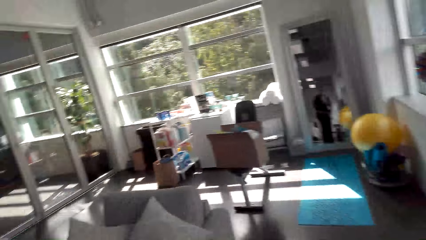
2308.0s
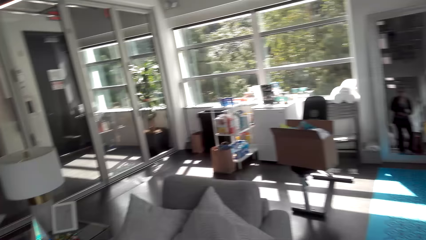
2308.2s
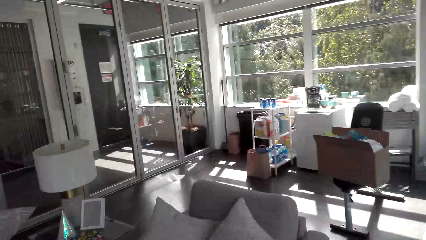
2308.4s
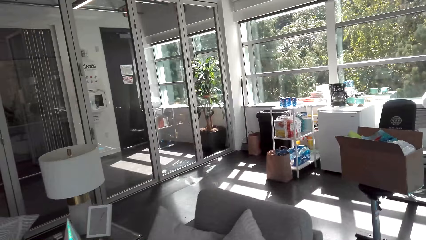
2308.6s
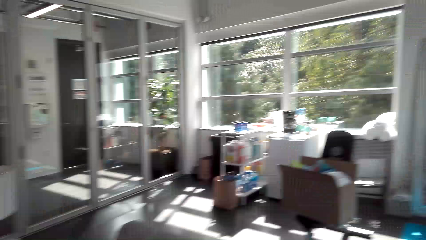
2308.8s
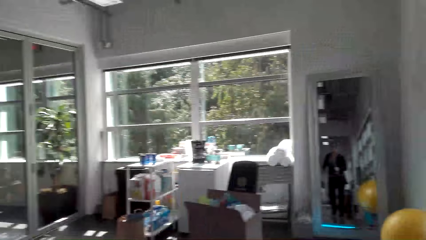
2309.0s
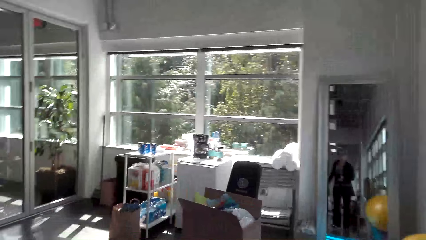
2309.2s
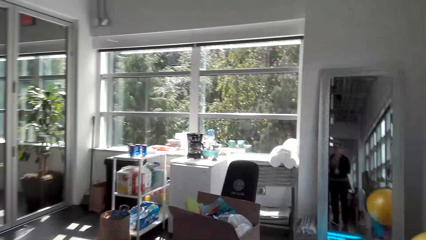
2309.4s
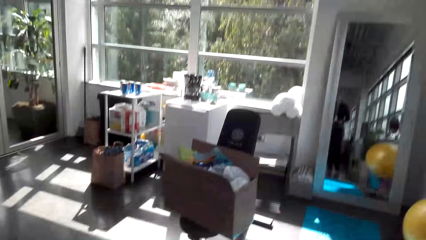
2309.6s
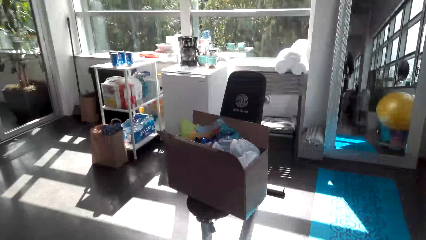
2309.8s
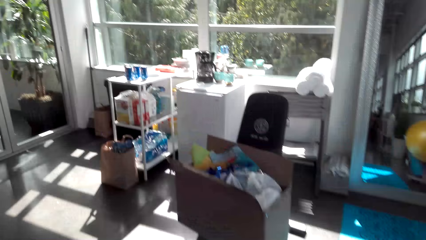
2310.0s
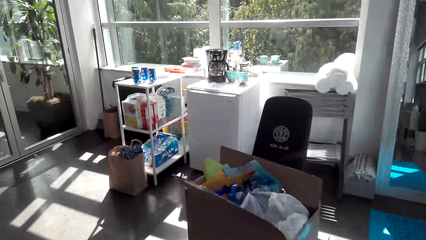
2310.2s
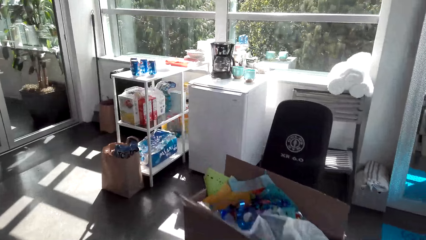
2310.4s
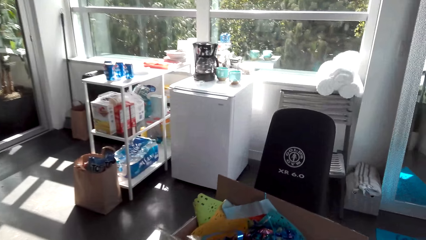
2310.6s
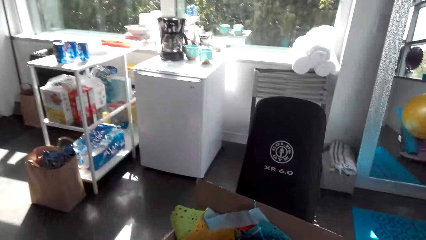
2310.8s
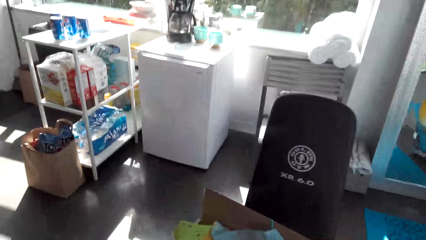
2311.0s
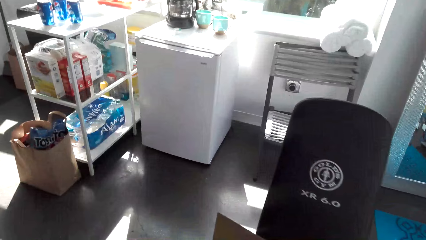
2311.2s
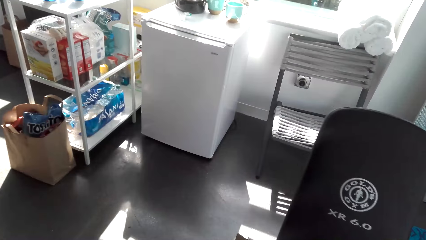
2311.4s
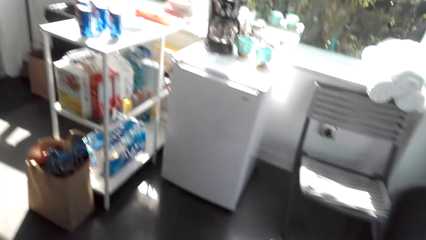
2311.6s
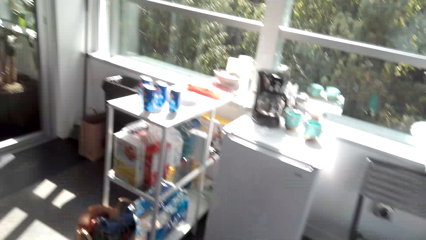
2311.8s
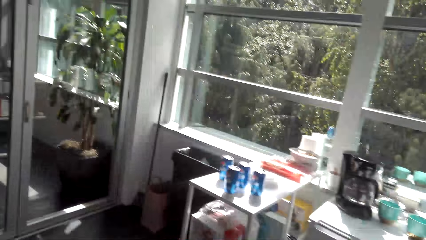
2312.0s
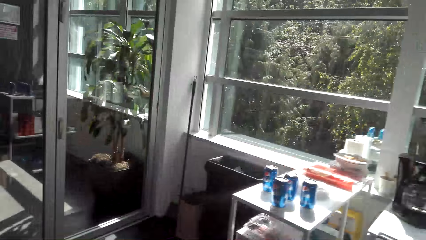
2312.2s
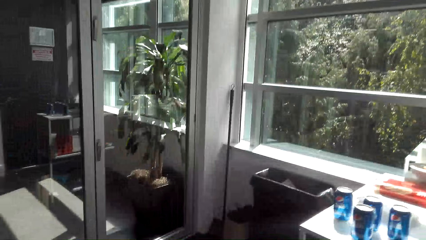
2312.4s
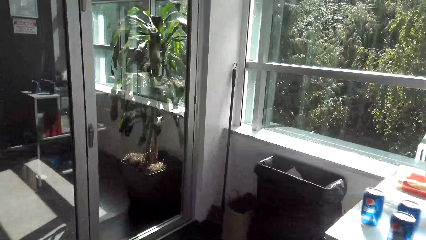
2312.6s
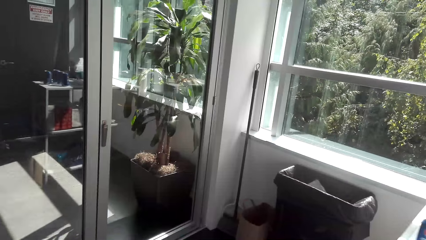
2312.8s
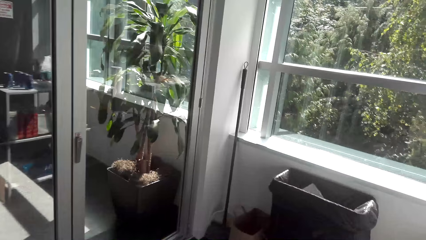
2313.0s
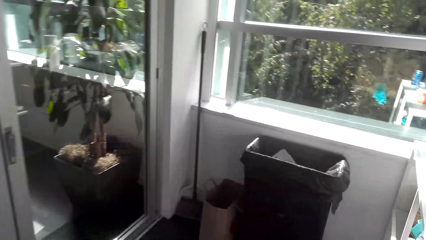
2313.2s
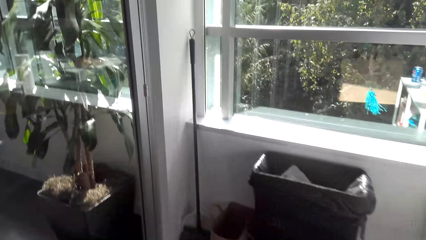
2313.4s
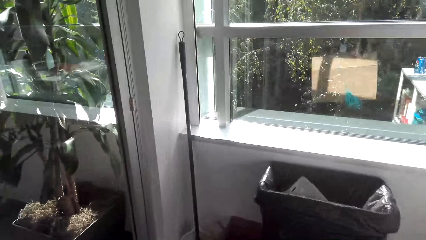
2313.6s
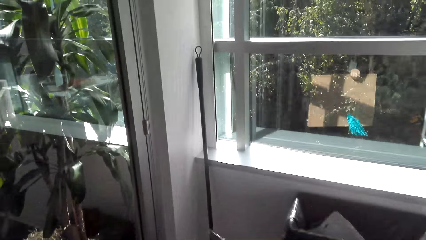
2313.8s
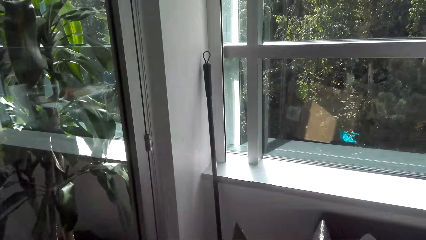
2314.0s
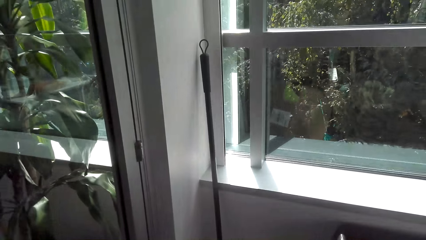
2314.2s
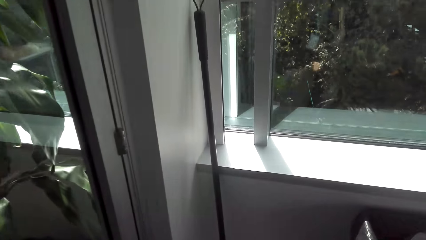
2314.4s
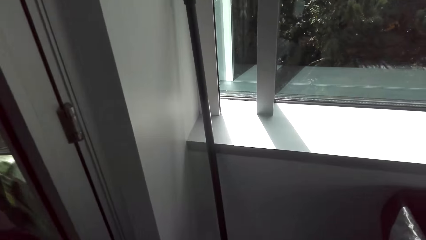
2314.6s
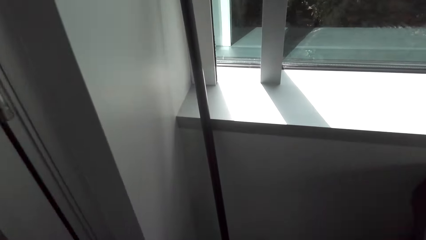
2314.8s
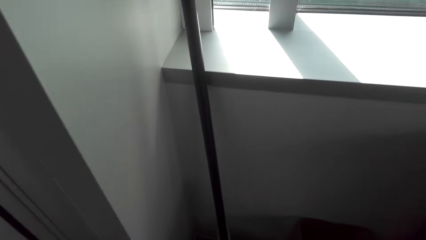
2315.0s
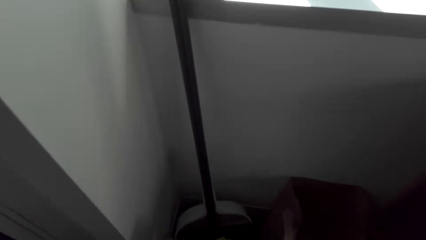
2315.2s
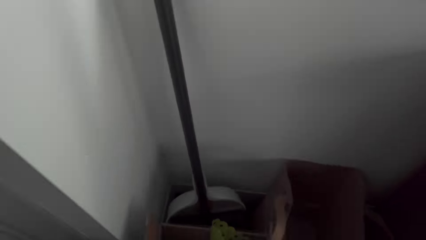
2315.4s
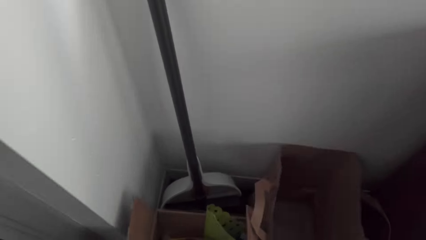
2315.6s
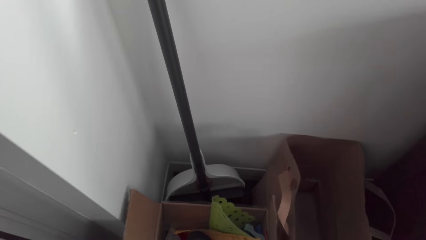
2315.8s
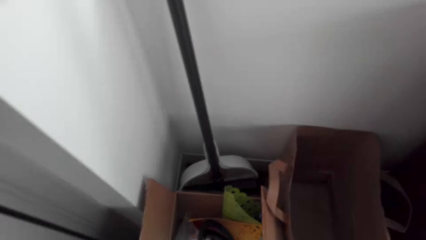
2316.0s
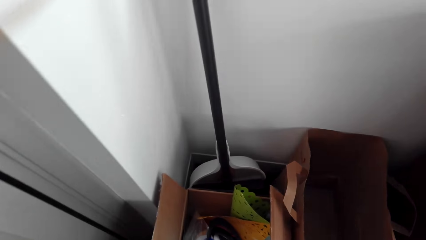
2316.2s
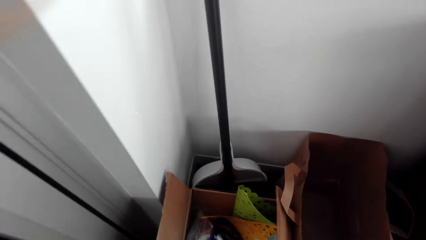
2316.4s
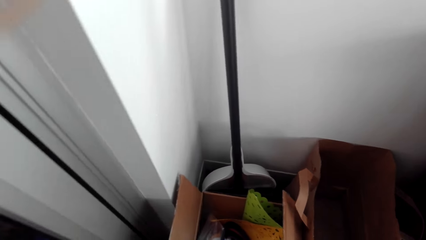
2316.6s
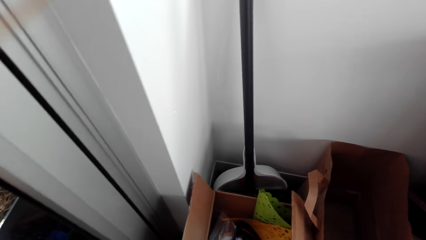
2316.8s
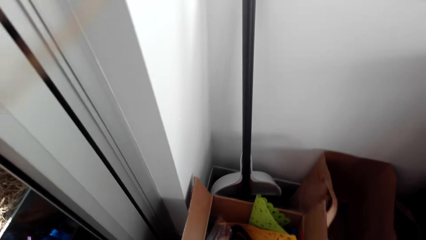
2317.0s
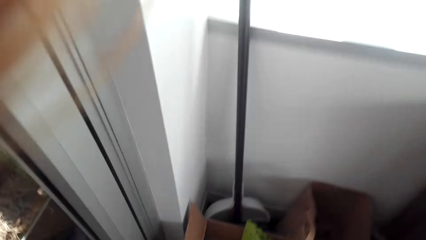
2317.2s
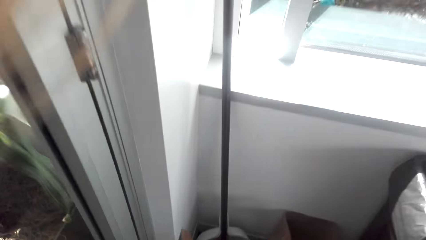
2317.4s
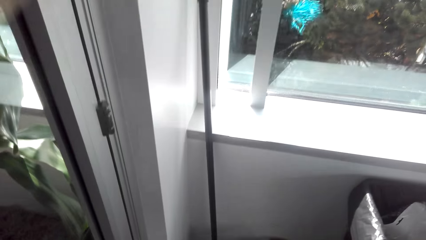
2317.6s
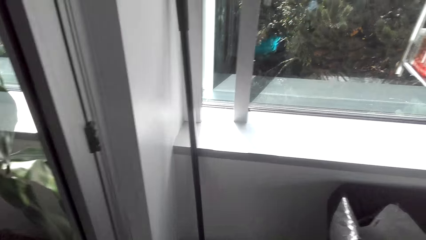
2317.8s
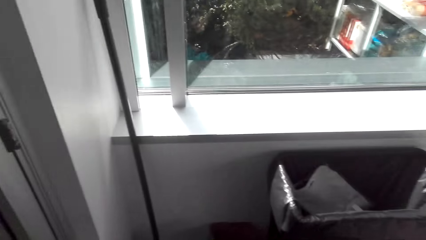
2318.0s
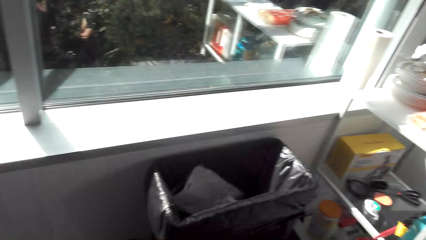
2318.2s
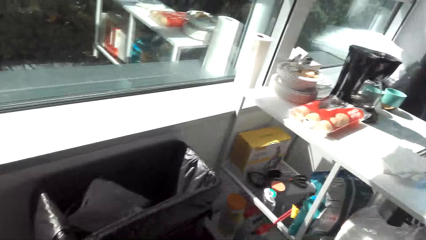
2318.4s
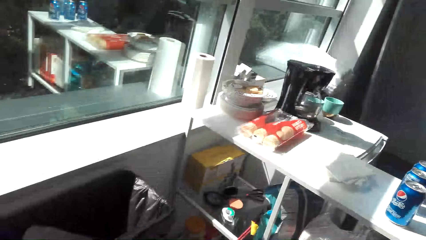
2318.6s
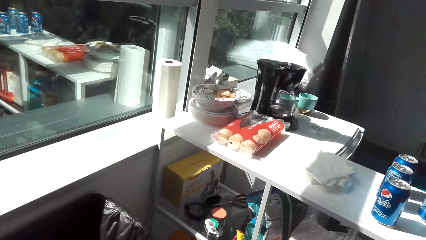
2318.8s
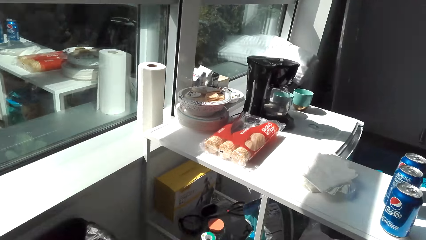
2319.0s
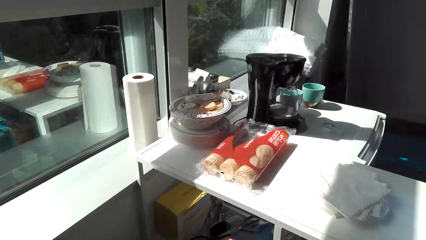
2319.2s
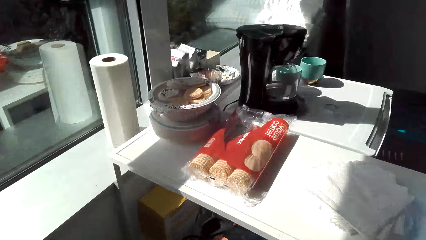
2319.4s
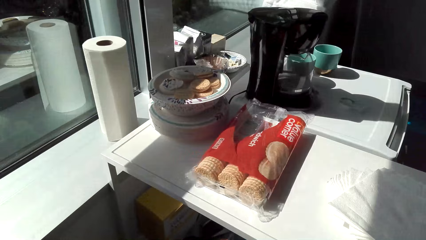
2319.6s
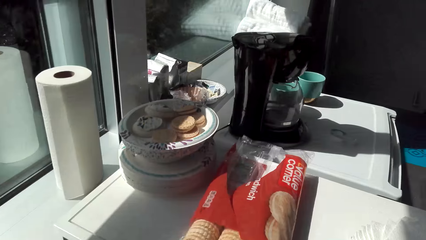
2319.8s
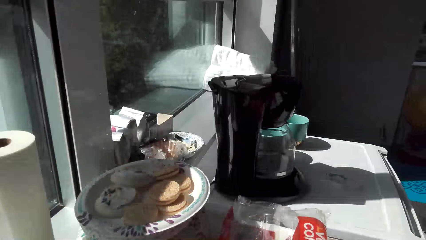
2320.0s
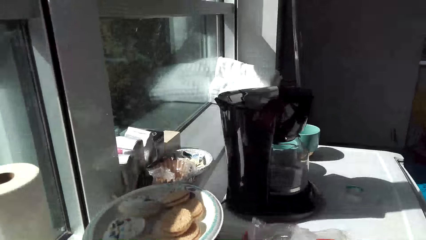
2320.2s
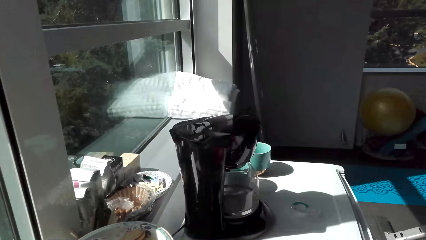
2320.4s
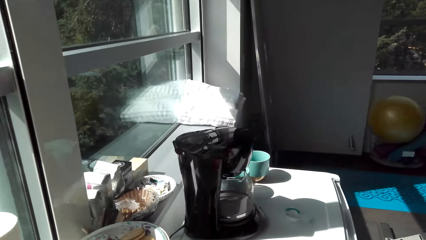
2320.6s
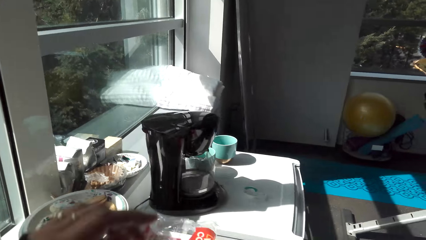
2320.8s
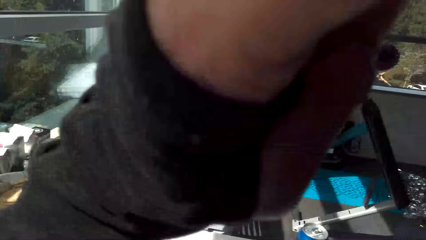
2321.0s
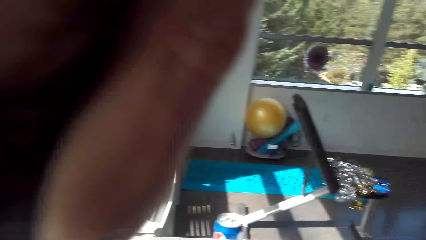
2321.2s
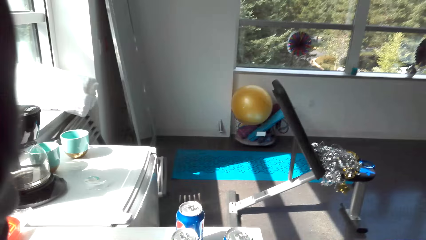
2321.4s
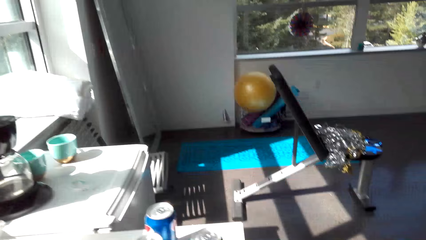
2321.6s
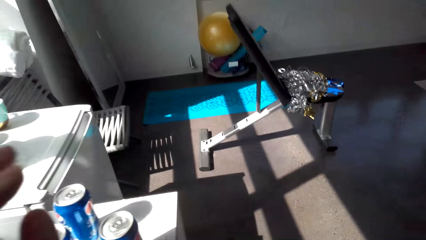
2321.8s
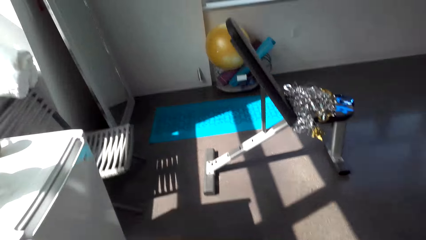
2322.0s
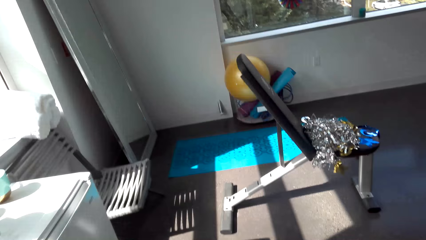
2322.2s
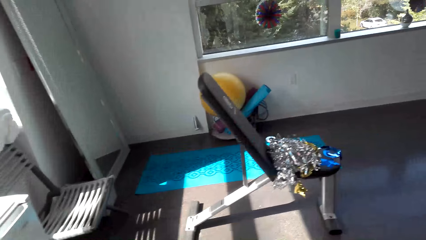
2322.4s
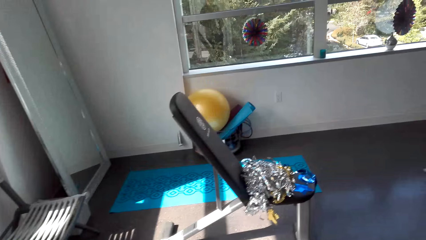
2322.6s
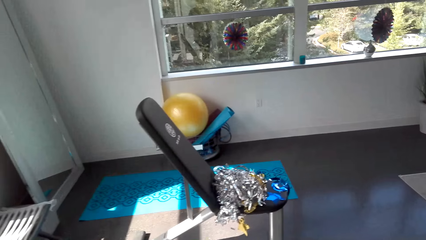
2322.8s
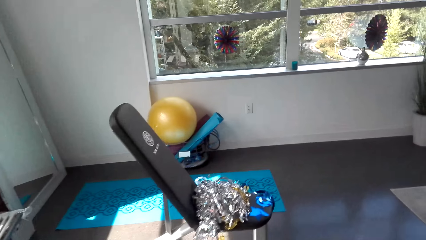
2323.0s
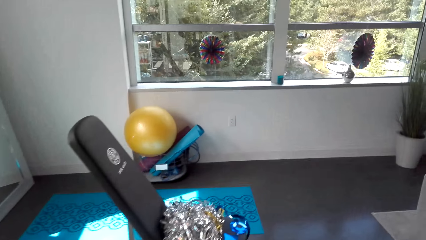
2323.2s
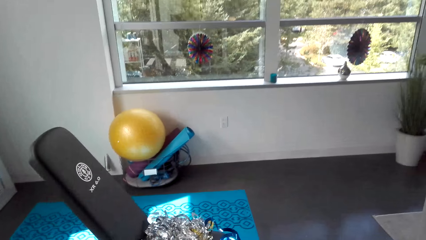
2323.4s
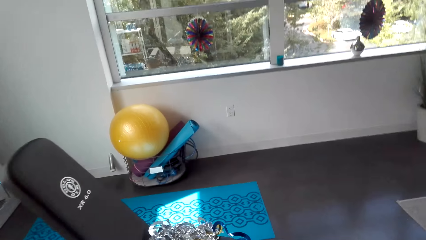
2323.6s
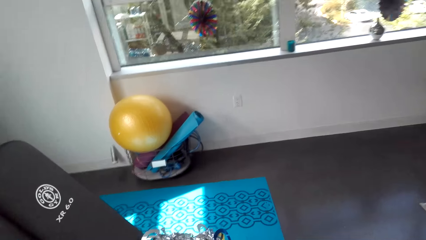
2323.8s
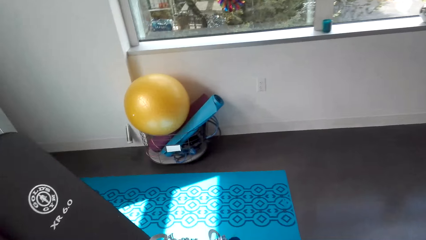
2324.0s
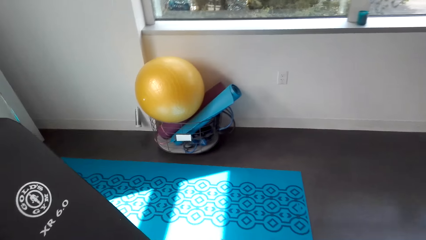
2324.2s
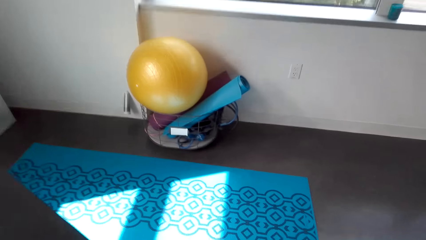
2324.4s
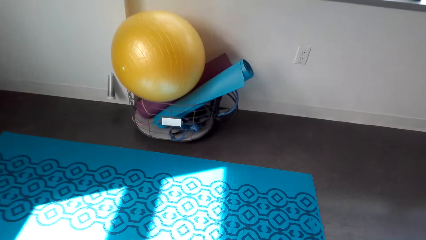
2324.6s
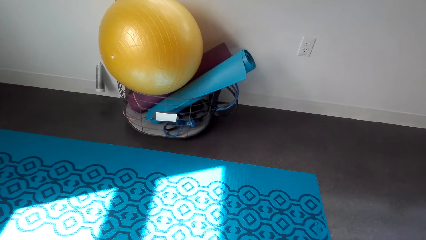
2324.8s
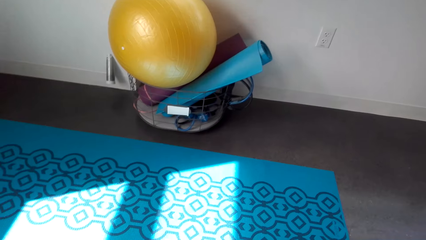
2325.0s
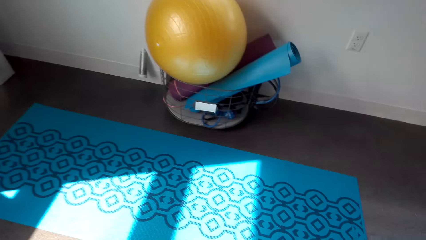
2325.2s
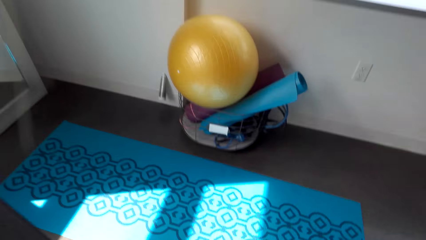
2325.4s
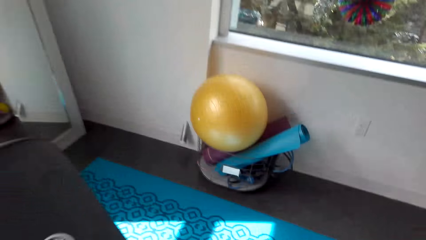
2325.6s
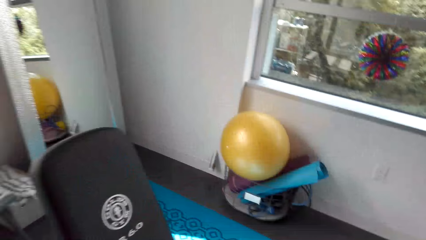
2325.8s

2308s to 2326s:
The camera wearer looks inside the box. They walk in the house. They fix the camera.
